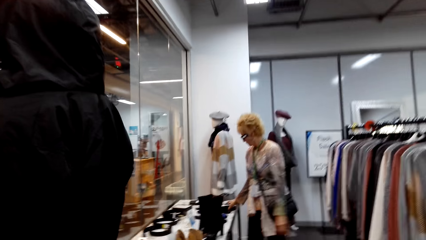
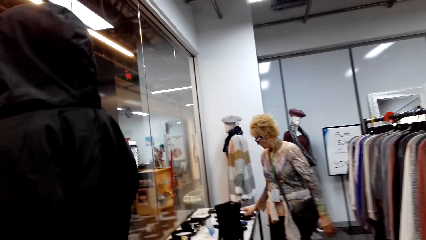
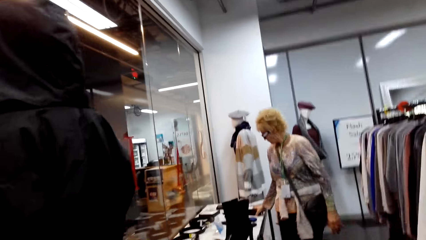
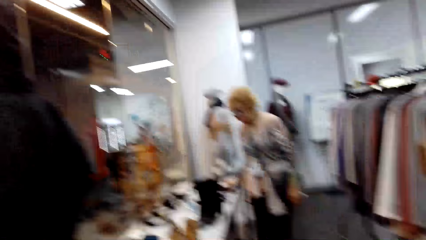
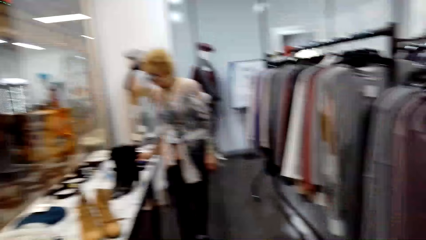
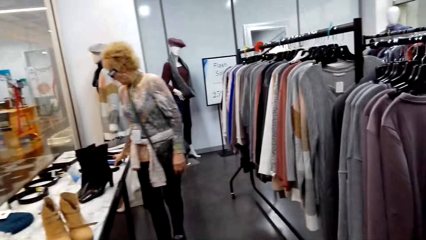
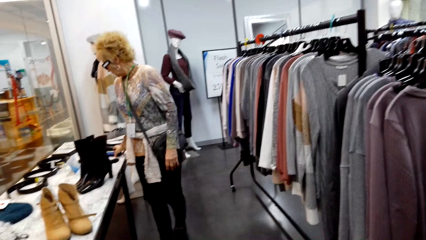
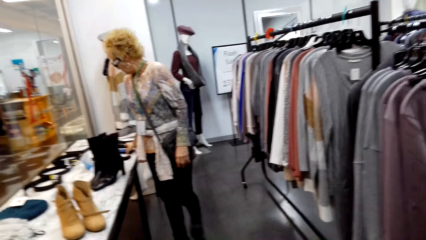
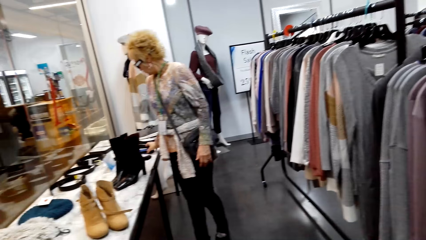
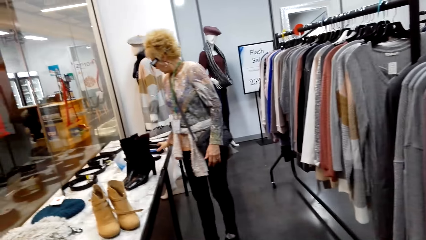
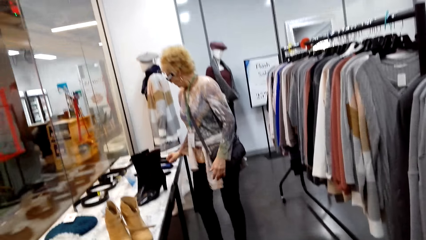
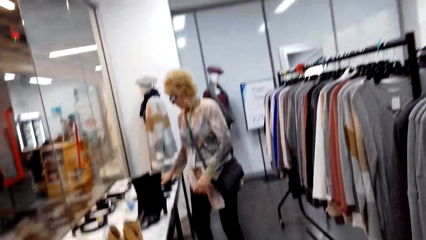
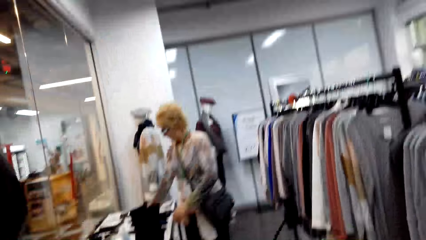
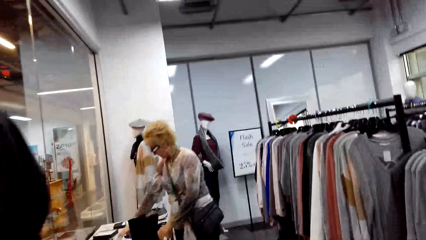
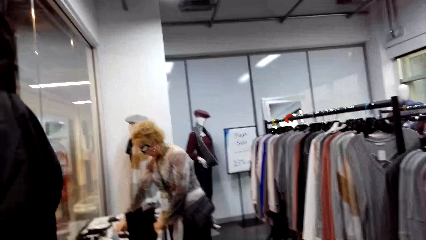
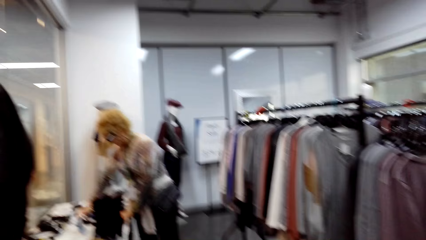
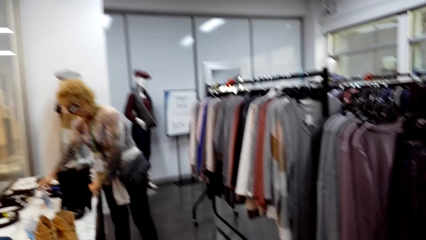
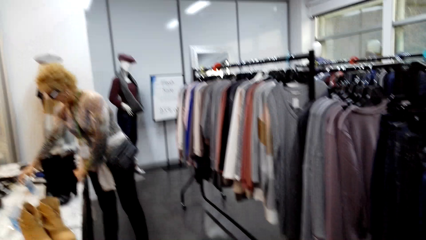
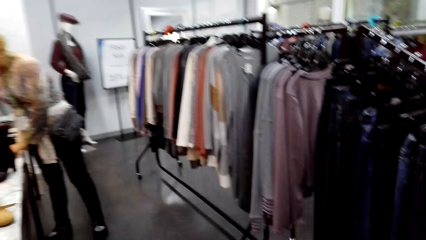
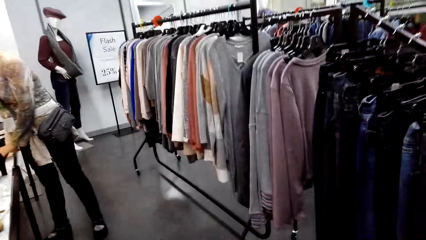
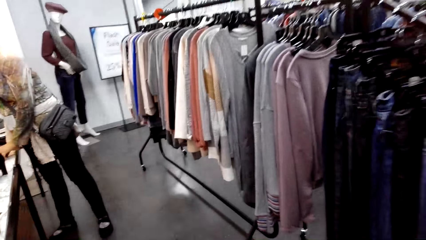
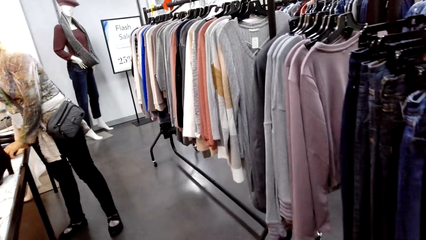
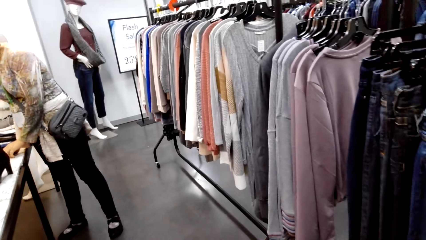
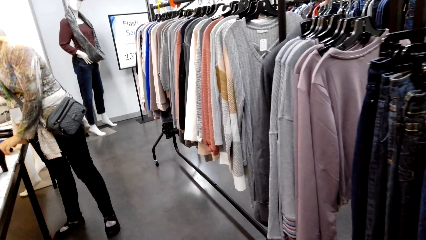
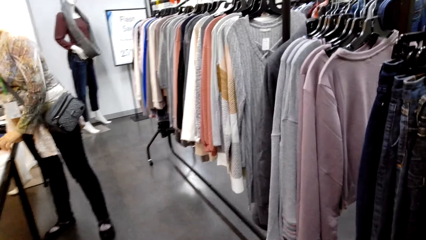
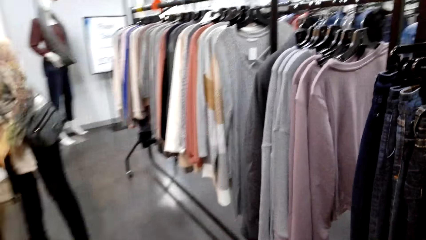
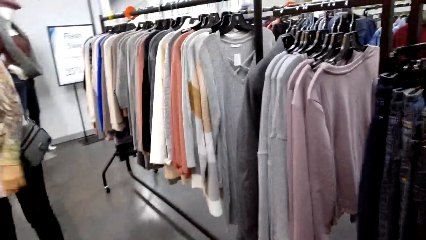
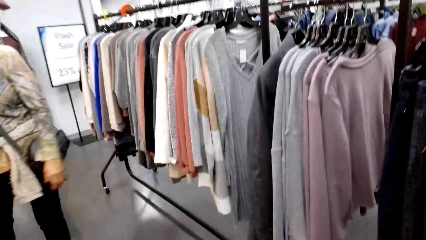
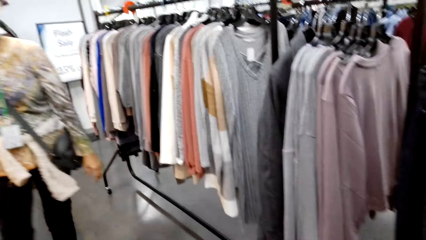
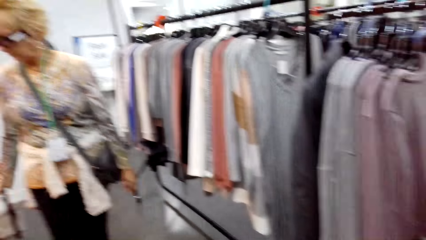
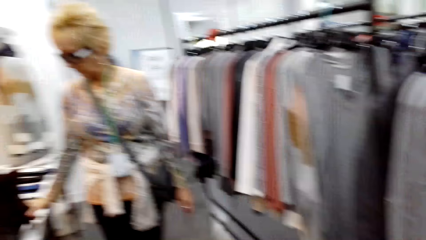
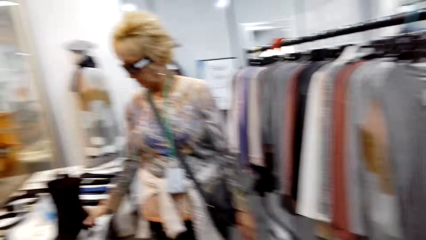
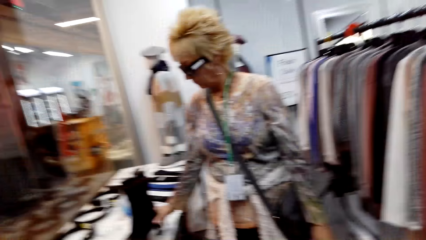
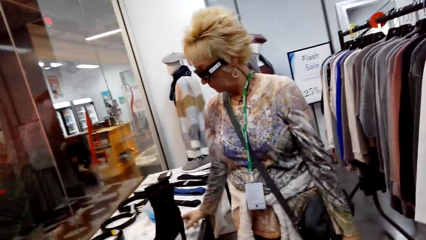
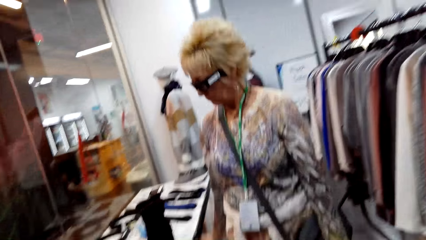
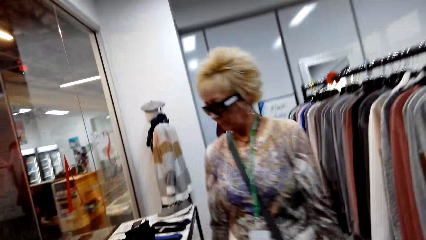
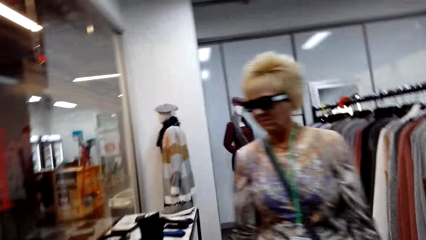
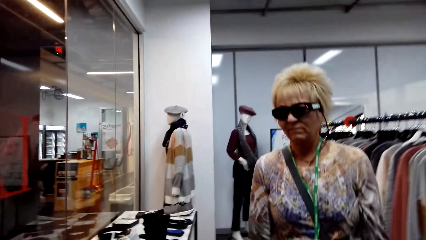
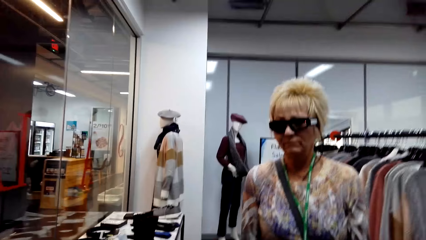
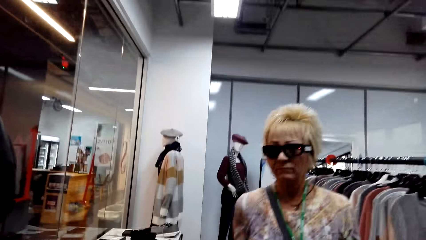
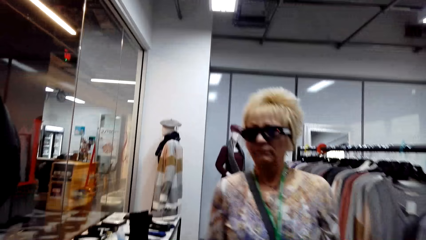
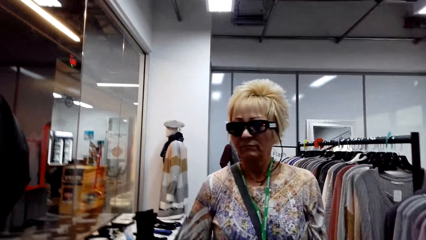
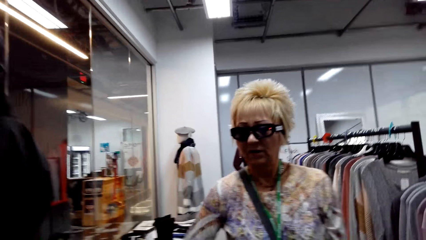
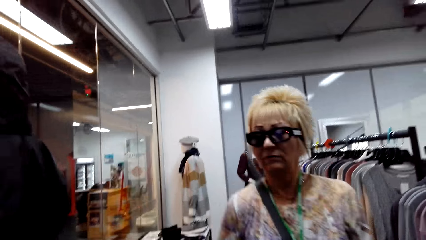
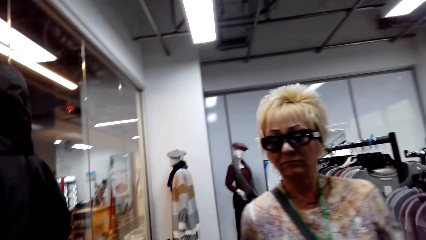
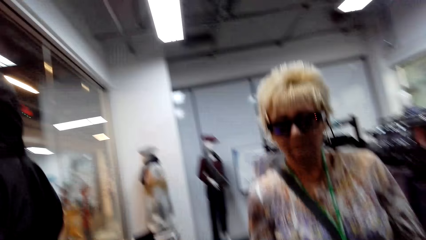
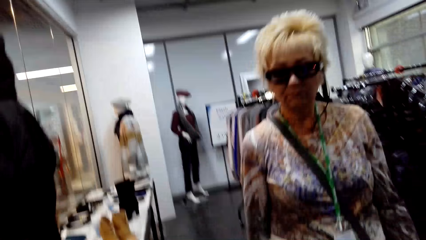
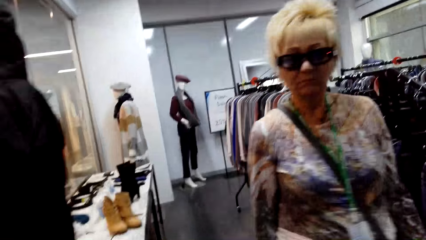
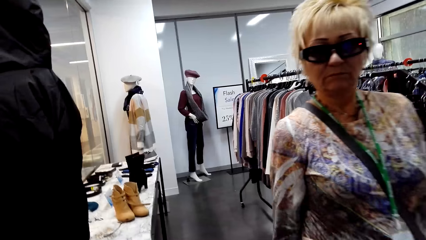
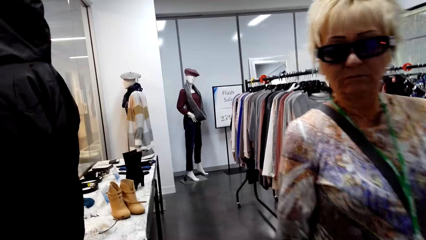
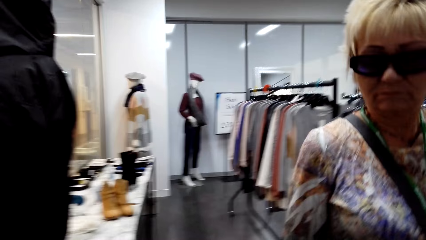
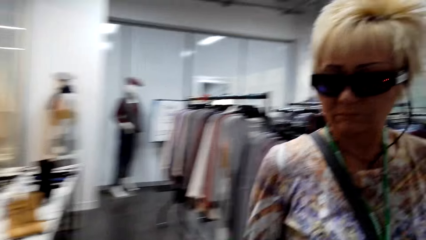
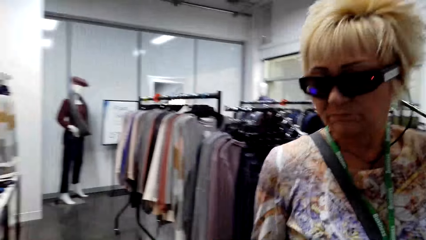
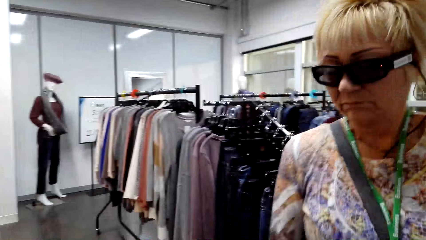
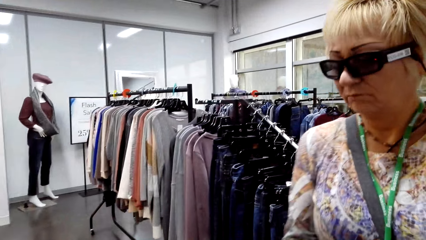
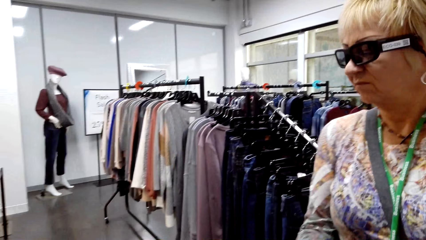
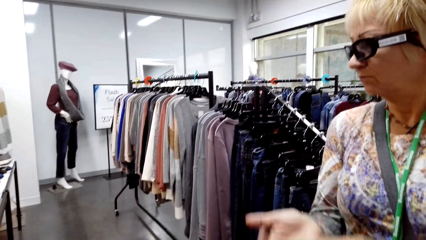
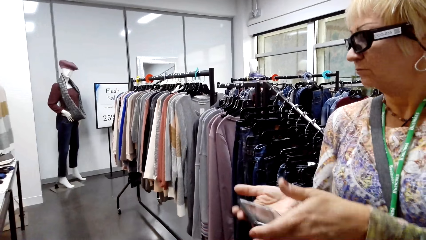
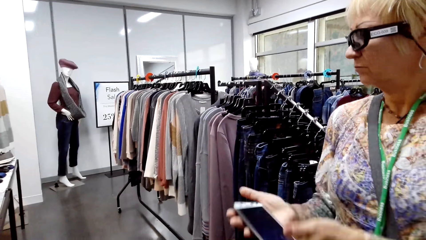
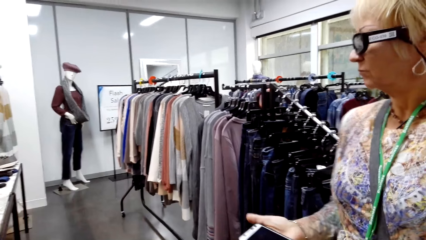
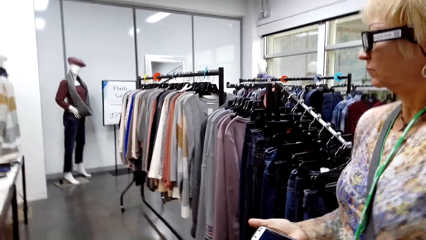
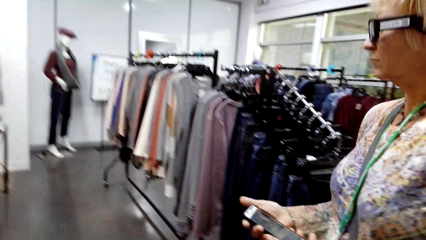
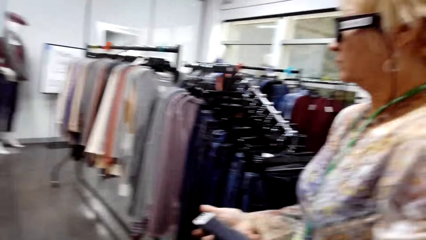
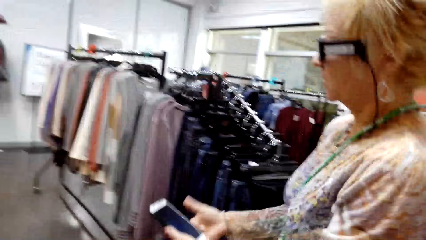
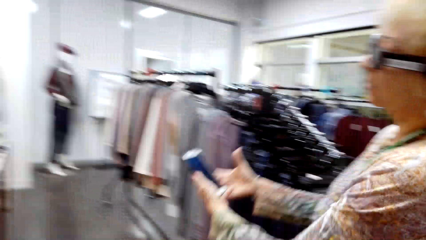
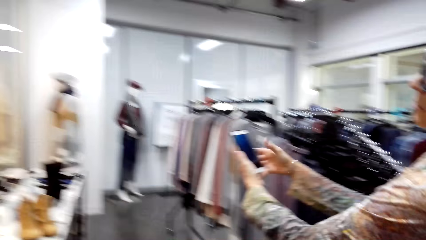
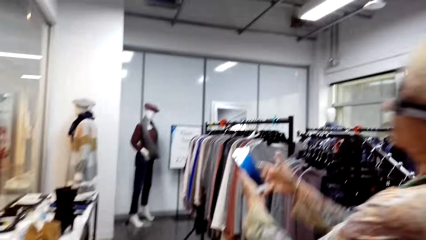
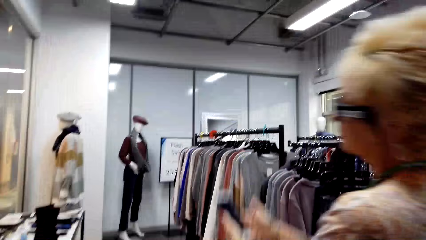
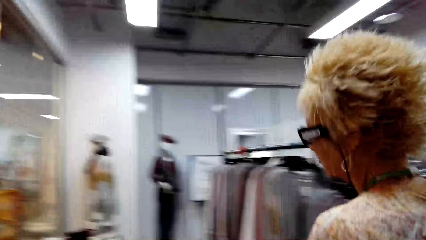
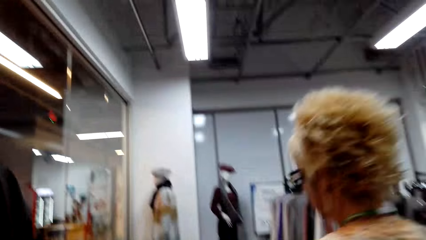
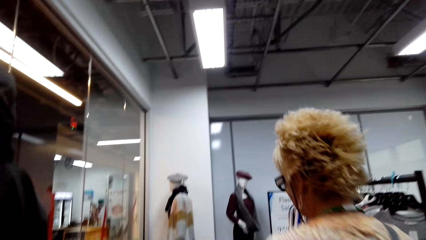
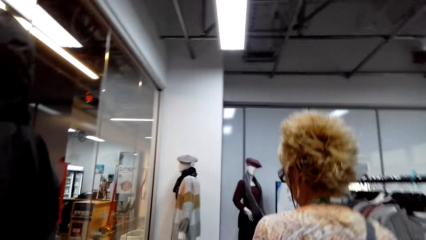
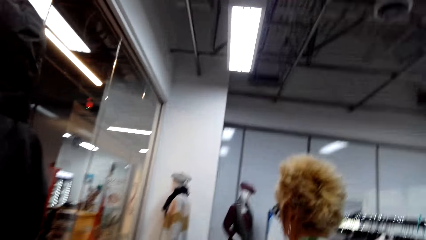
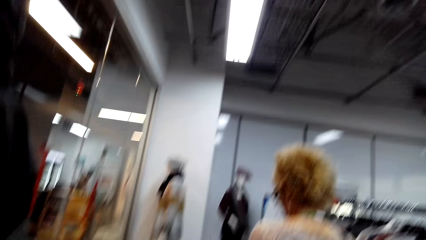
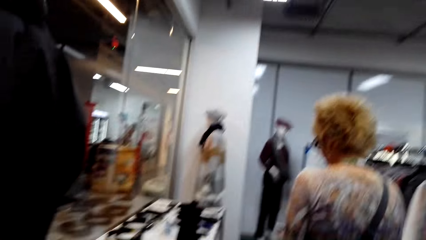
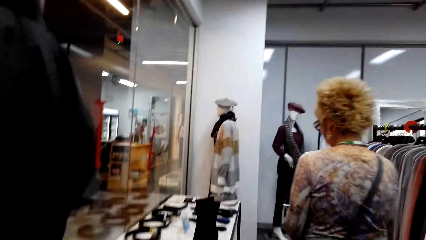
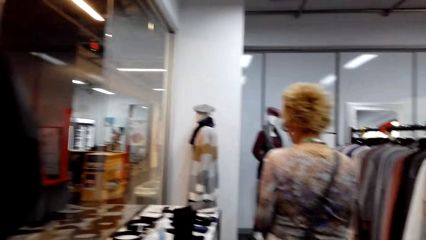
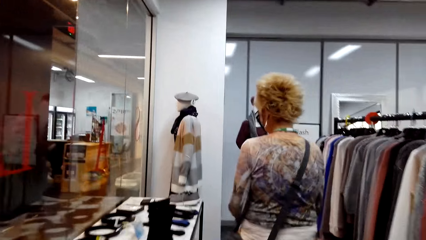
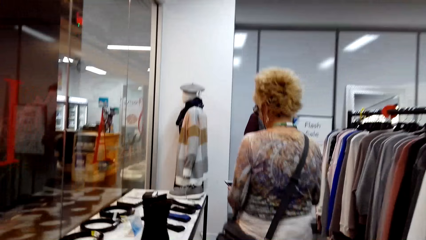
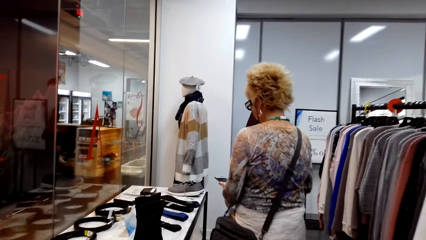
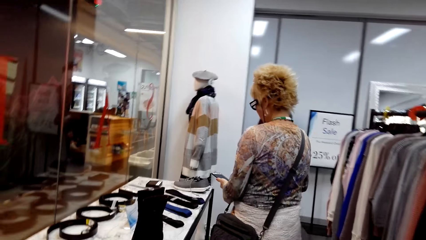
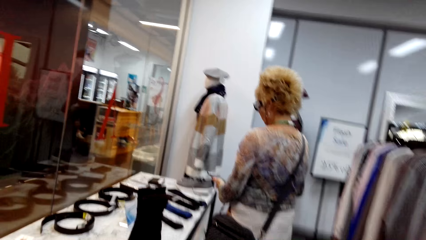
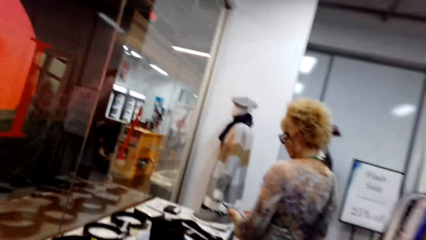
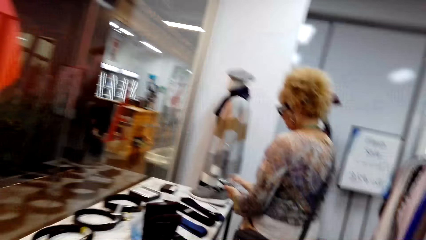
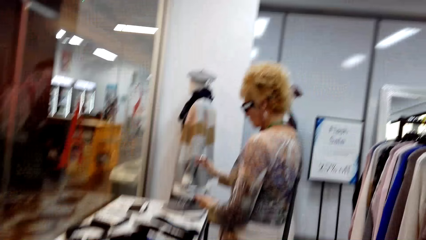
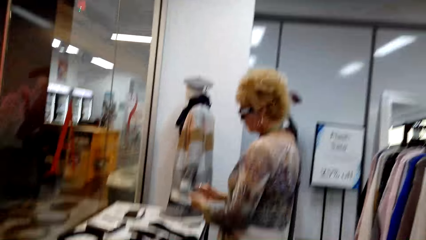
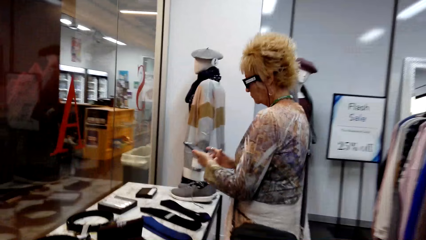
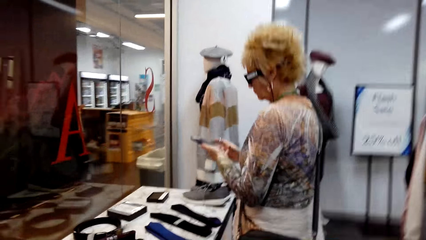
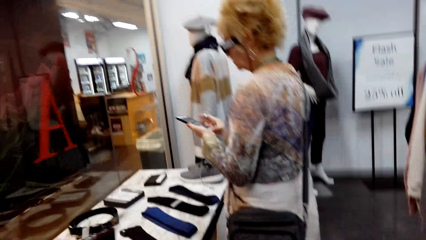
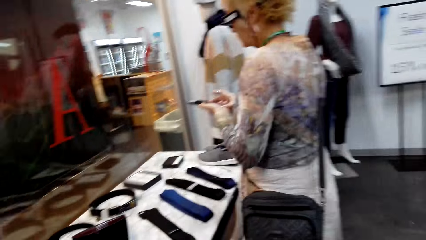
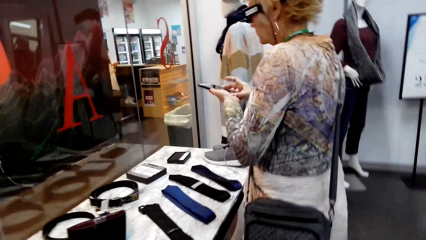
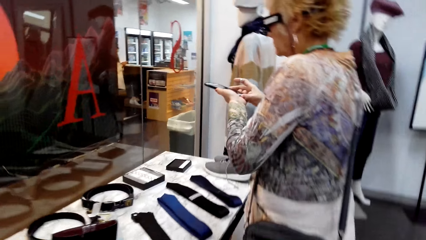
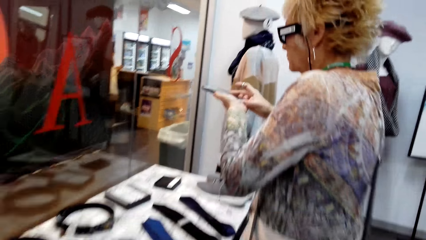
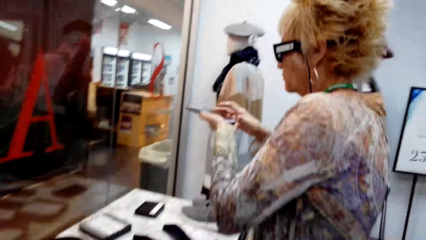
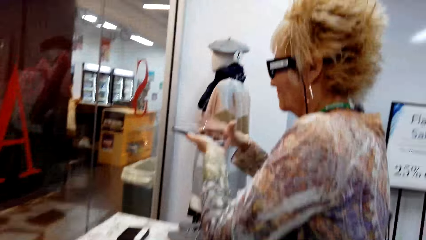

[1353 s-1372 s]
A lady adjusts shoes on a table. The camera wearer dialogues with the lady. They give the lady a phone. The lady walks in the store. The camera wearer walks around. The lady takes pictures.
